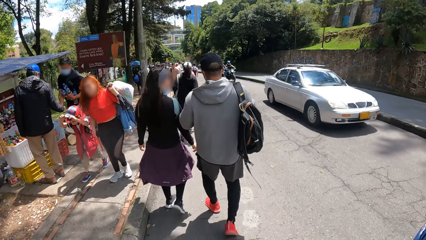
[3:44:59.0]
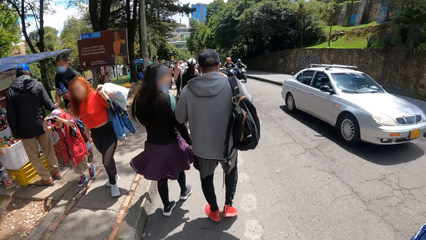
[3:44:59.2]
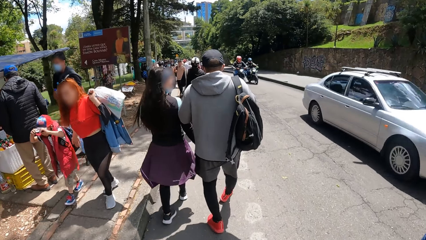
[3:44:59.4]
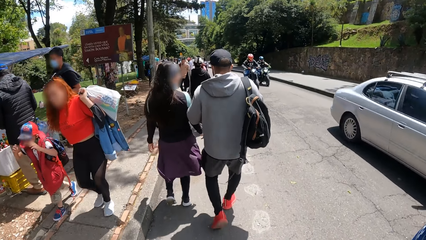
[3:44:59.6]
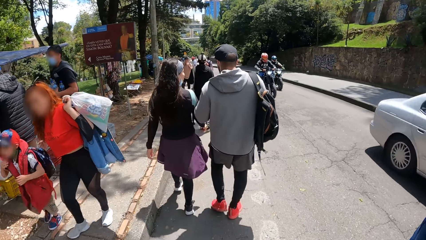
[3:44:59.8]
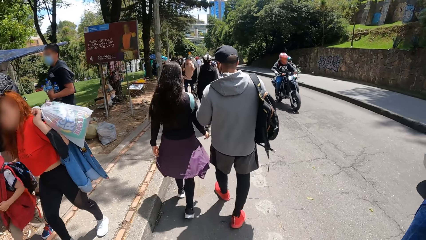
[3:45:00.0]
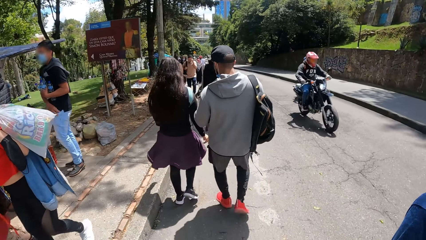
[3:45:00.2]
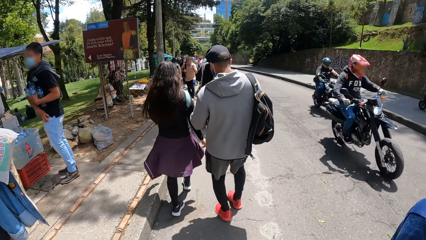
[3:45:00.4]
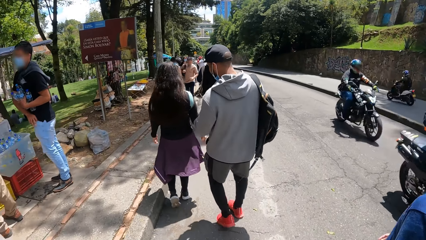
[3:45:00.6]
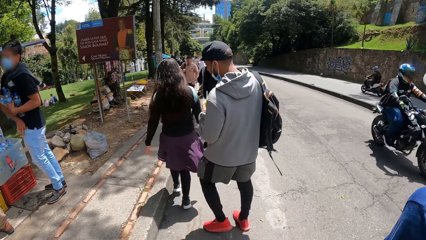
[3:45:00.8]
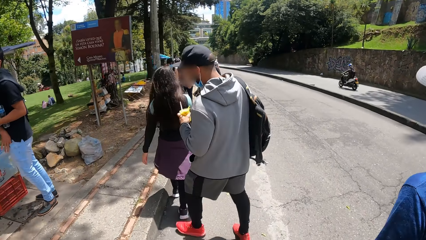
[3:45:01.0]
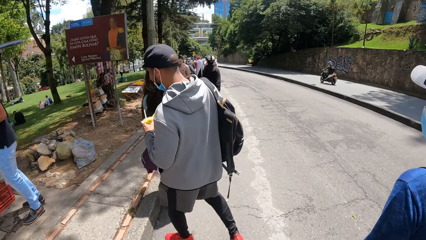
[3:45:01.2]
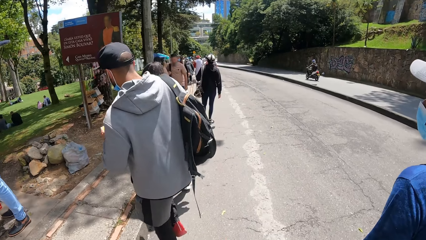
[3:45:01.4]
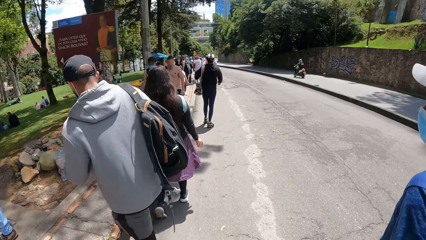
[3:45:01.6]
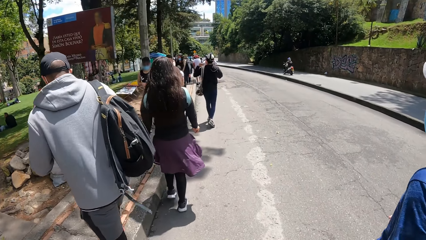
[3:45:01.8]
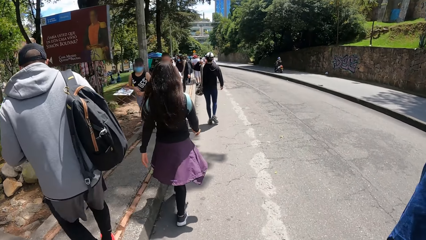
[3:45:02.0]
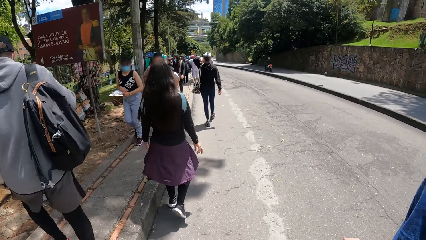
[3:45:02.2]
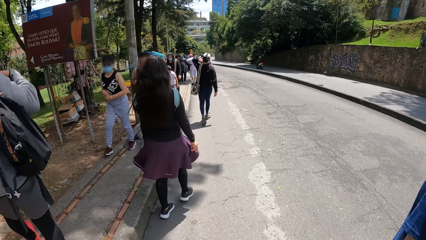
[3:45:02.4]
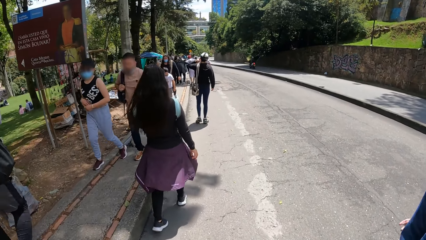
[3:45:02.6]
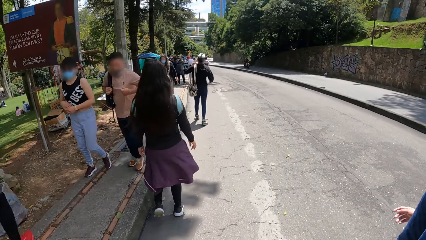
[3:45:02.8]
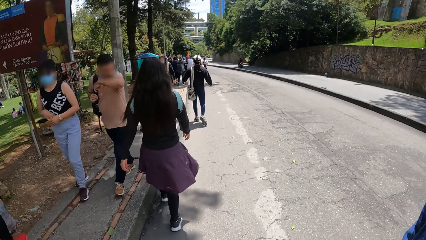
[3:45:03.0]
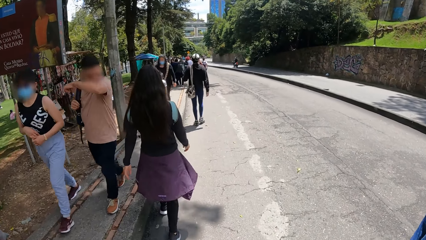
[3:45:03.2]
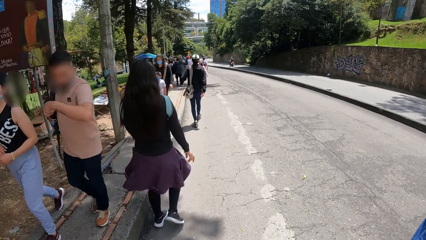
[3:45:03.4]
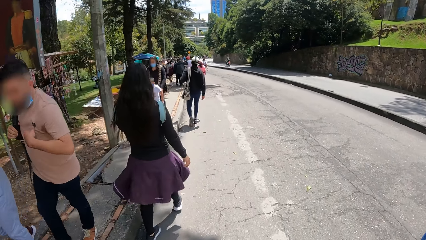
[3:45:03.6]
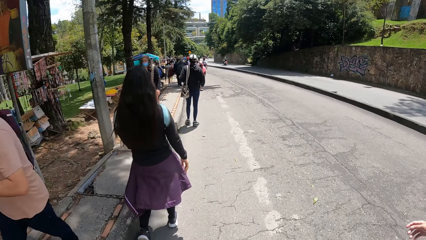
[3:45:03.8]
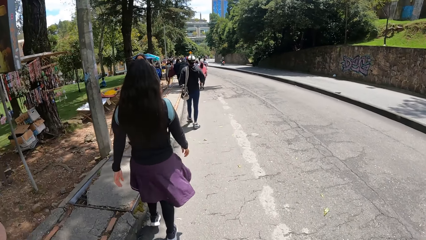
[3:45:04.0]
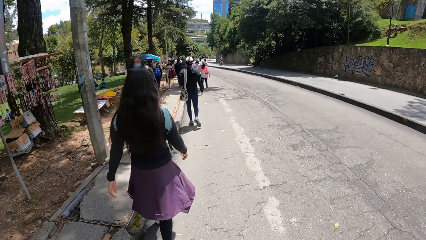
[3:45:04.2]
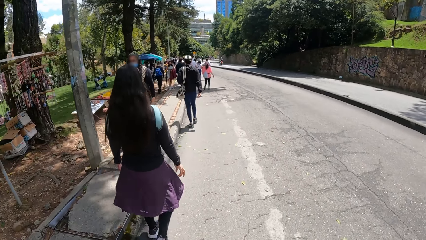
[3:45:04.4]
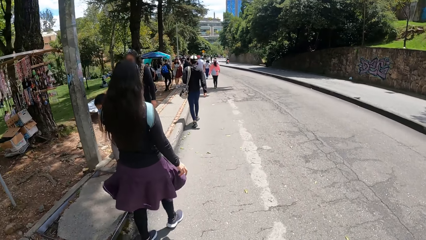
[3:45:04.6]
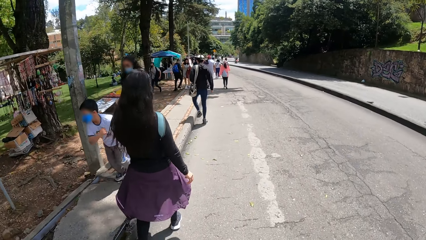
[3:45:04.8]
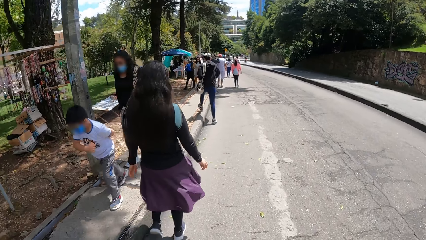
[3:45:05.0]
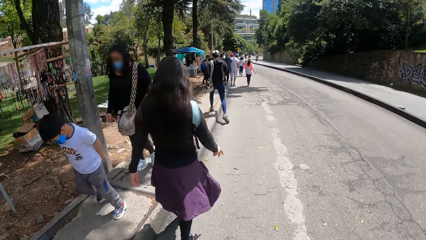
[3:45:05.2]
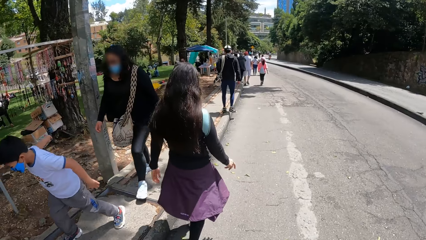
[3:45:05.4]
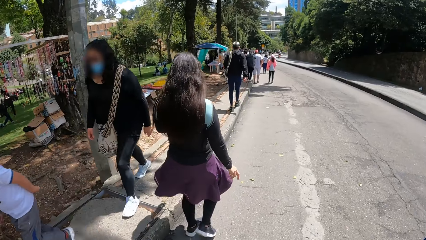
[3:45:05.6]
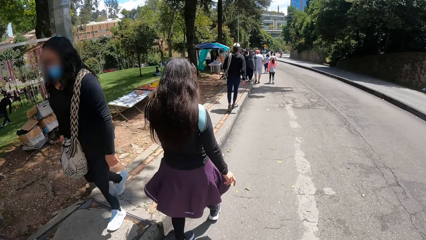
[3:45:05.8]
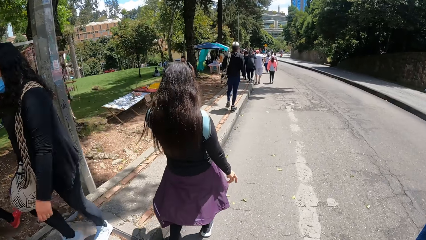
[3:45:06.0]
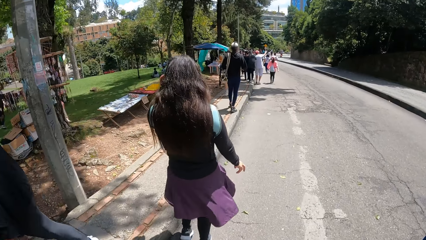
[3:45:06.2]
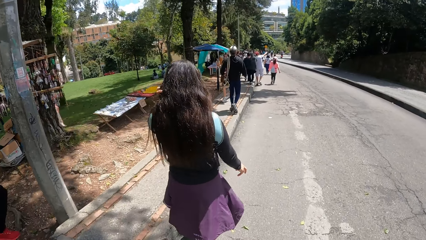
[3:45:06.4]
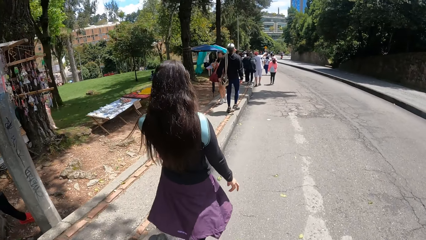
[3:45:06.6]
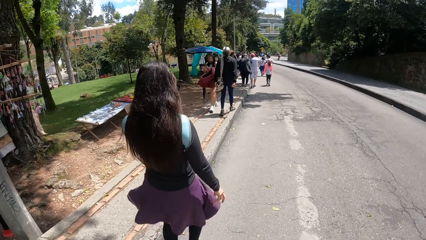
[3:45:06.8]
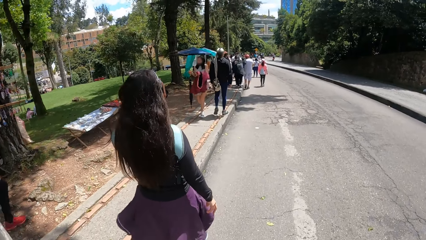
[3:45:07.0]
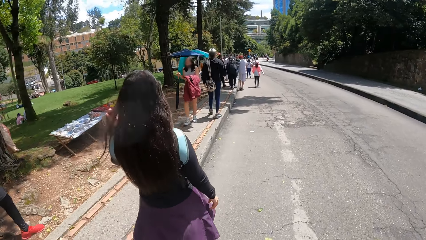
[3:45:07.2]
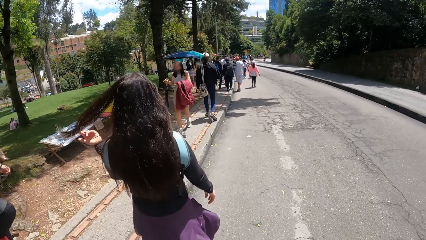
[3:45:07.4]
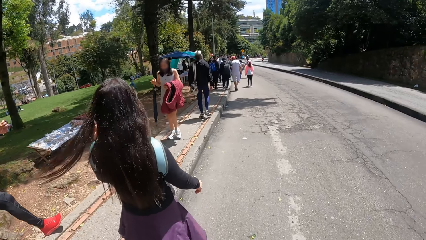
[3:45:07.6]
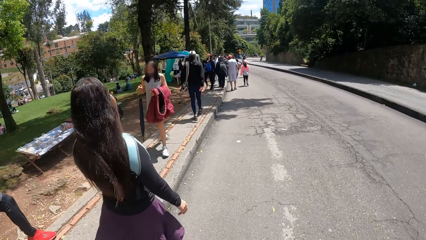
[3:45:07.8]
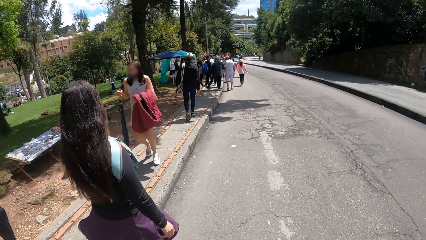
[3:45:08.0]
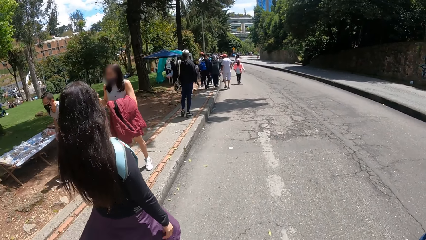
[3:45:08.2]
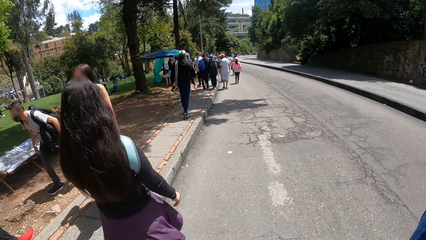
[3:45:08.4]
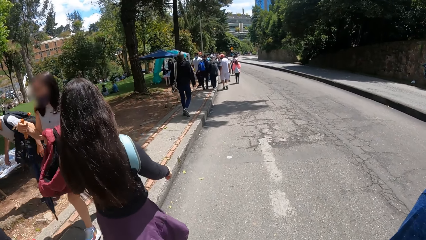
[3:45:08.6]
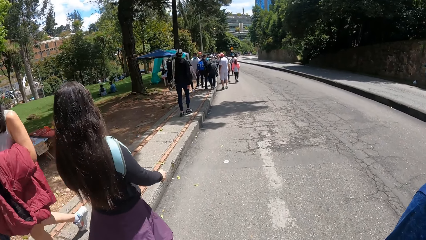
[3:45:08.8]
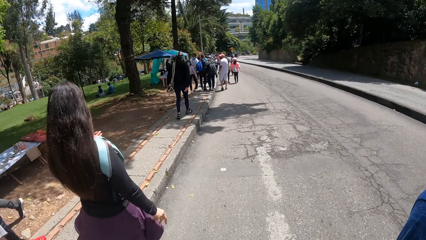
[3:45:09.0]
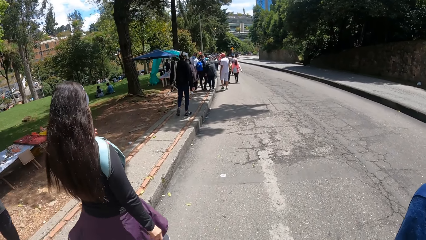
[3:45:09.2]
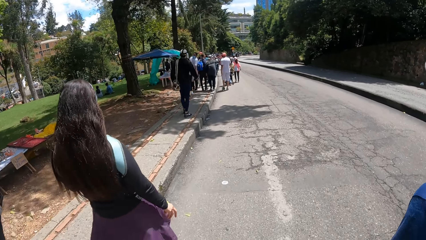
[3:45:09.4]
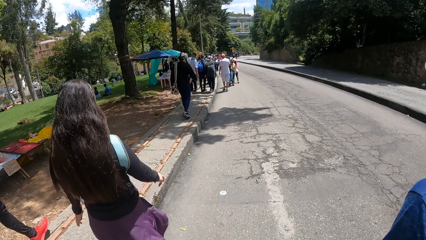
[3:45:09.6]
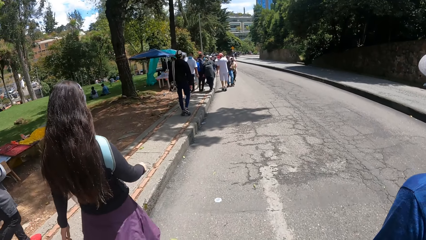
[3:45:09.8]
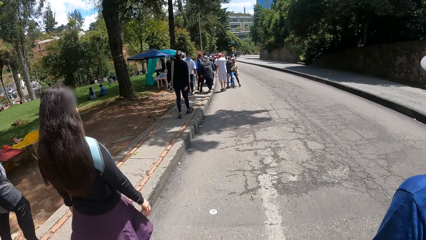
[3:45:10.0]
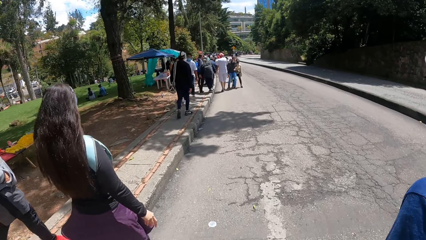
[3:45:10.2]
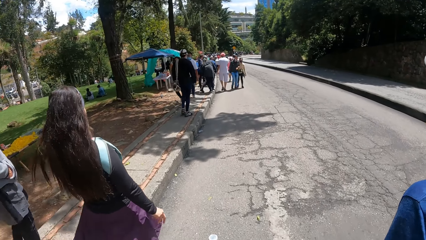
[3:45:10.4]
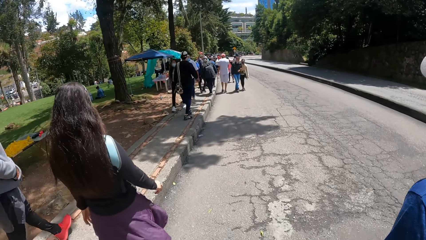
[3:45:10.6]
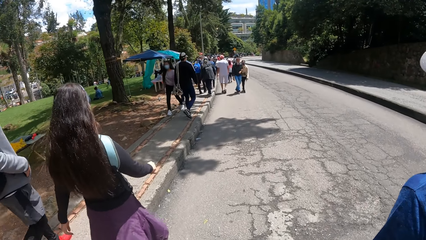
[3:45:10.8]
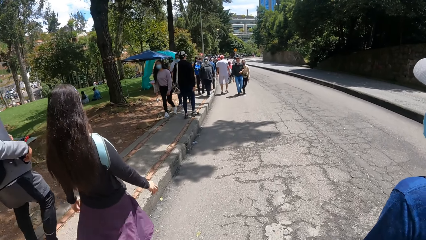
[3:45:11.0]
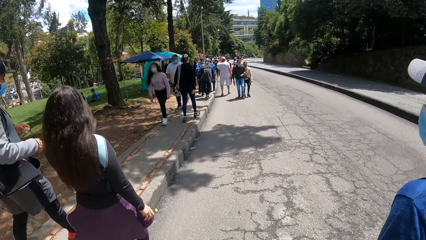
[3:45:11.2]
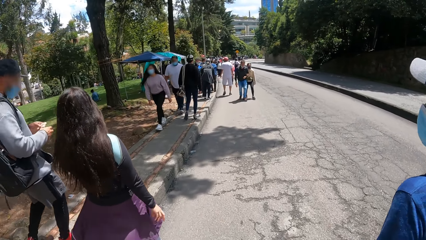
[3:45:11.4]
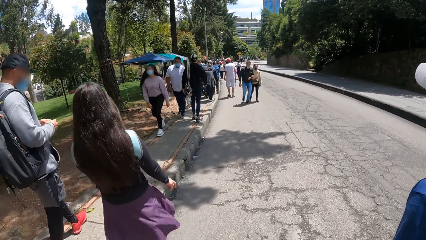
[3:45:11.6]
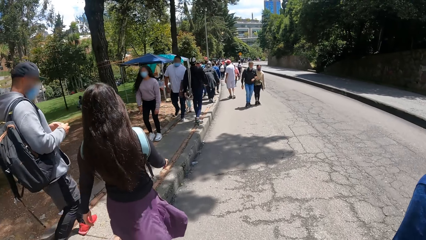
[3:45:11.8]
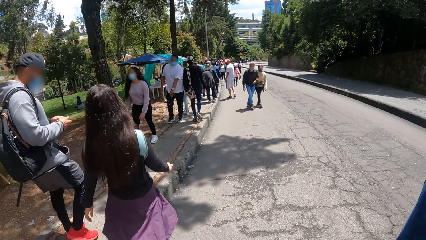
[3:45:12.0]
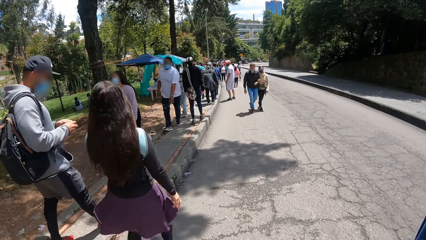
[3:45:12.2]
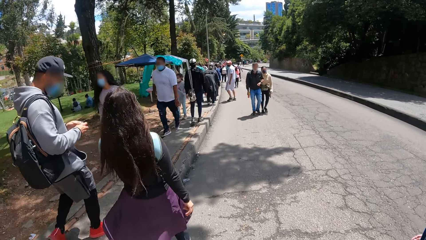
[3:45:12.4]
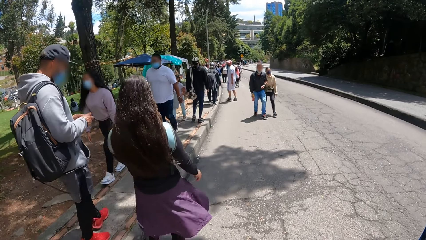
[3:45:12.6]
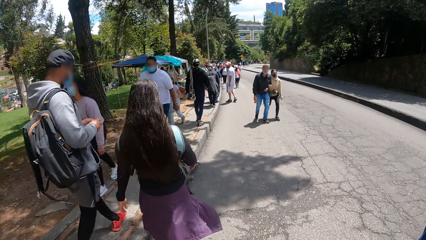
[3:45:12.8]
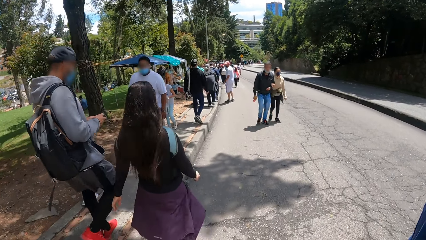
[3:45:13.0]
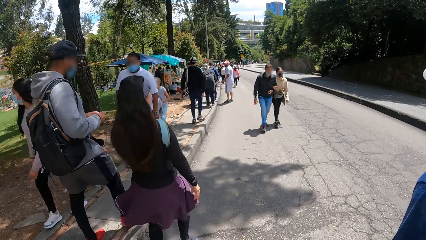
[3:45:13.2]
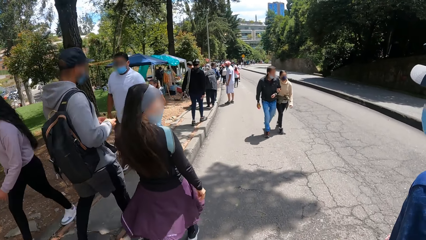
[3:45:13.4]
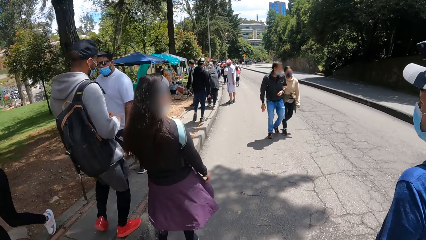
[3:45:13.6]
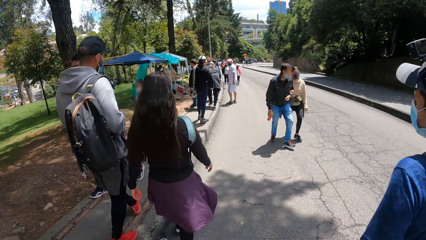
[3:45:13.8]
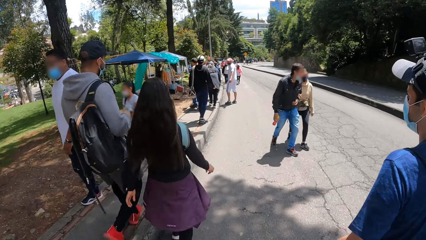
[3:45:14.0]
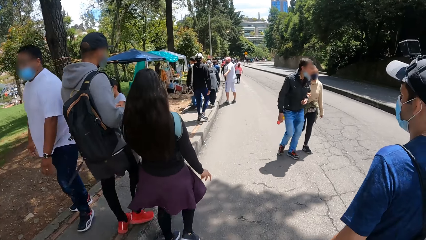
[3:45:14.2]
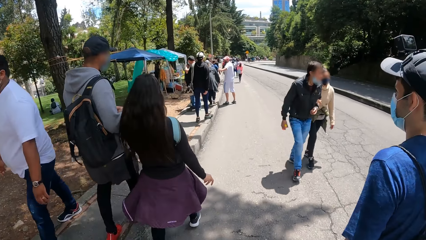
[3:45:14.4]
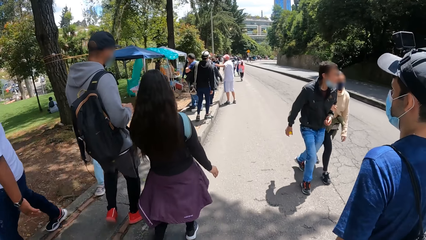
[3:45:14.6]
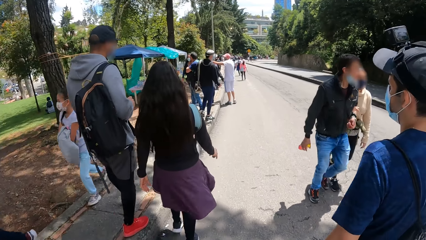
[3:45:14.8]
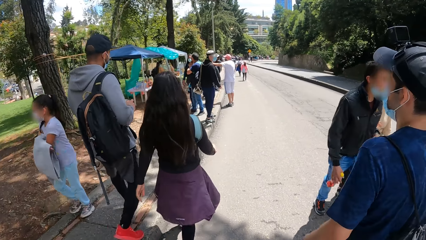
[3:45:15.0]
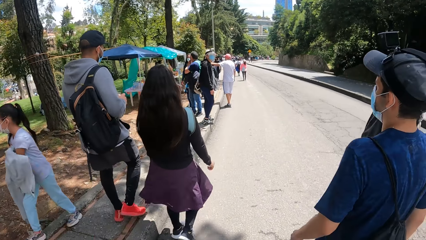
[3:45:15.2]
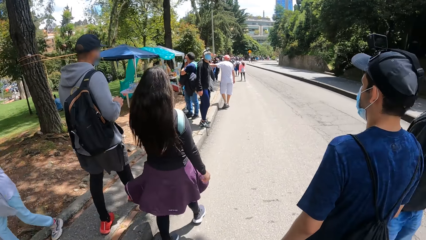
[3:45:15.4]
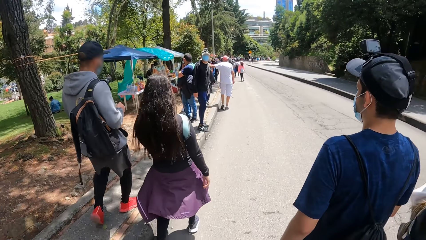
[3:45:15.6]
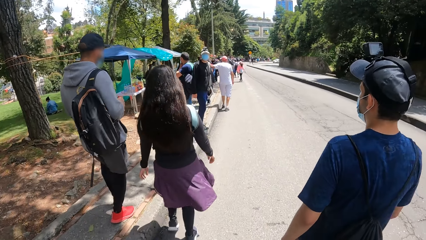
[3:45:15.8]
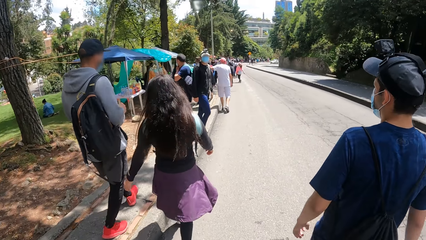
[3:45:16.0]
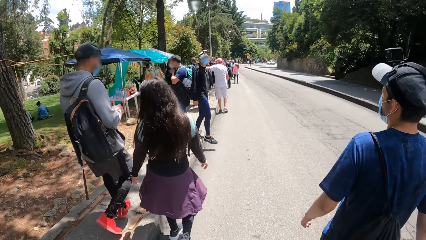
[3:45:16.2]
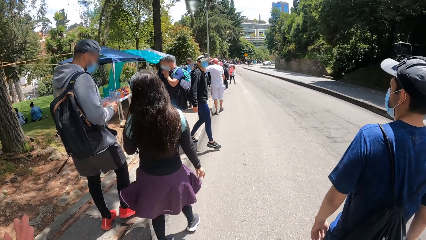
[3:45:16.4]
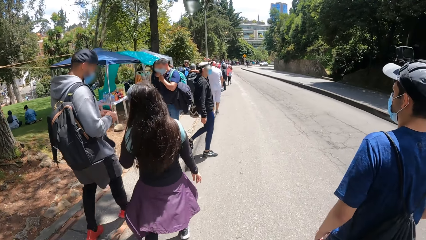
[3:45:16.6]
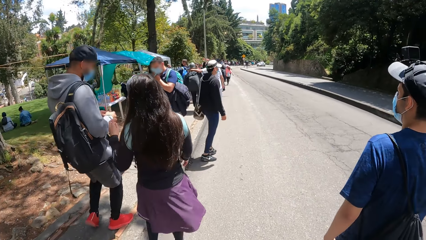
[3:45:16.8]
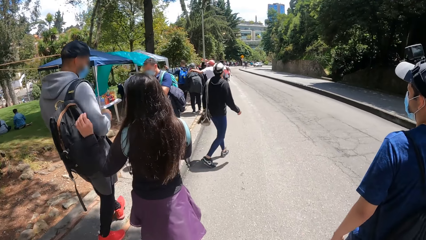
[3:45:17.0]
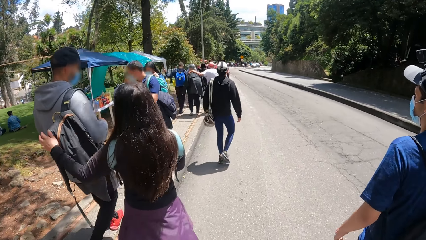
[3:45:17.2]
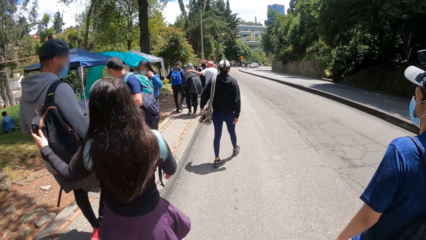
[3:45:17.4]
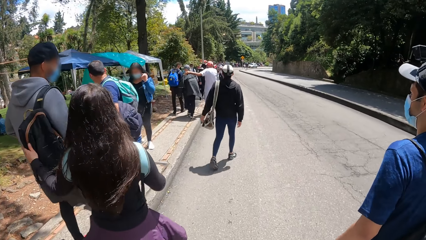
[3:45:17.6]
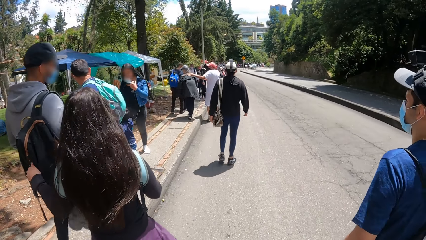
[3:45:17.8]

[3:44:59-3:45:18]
The man walks up the sidewalk. The man walks past the camera wearer.
